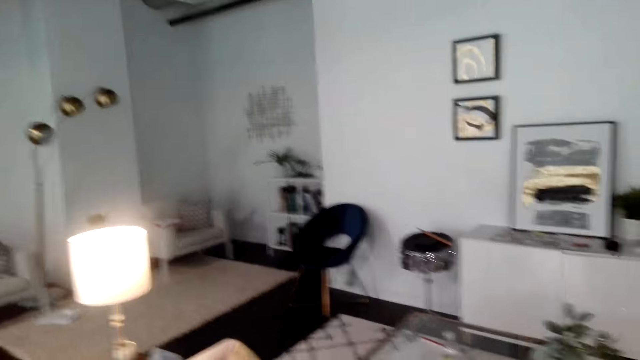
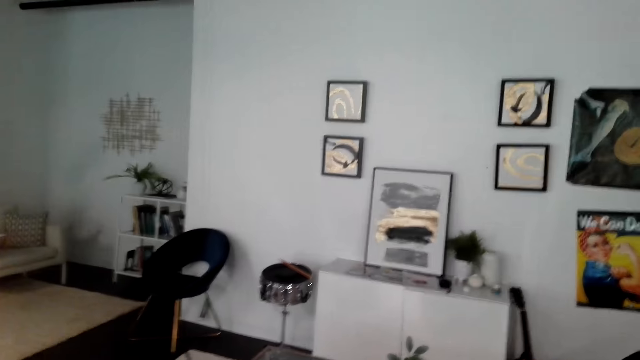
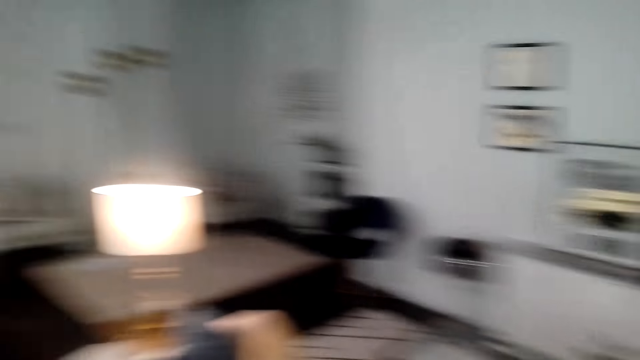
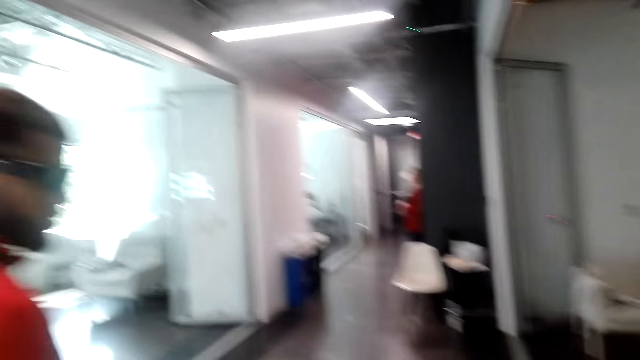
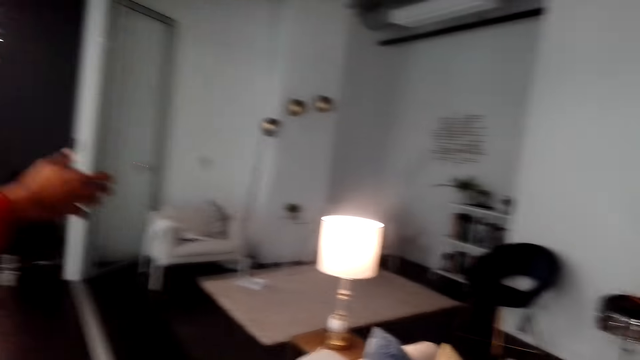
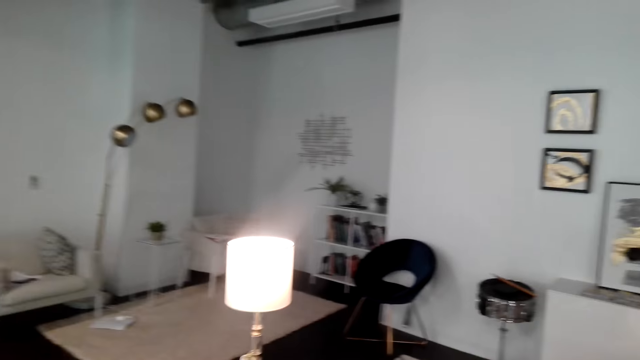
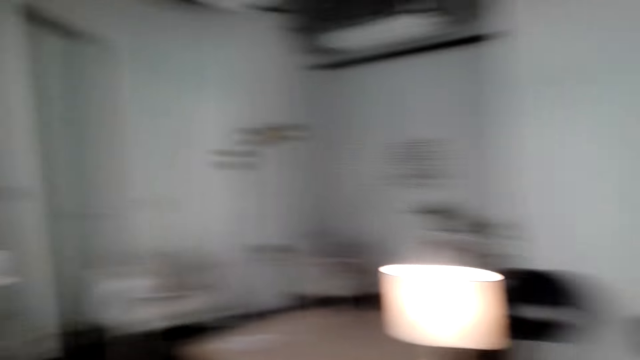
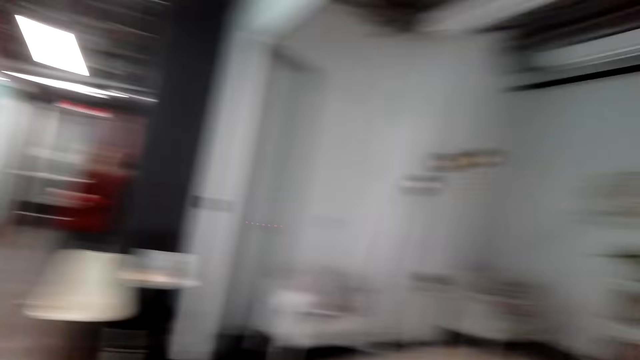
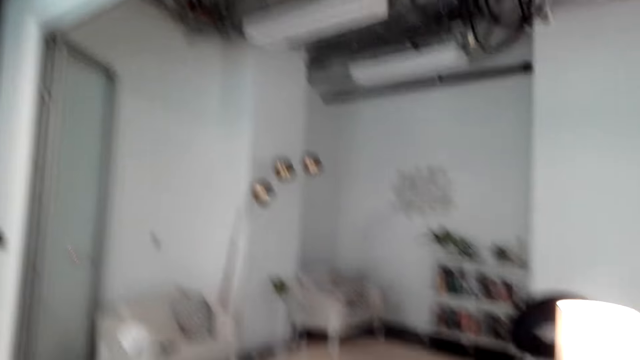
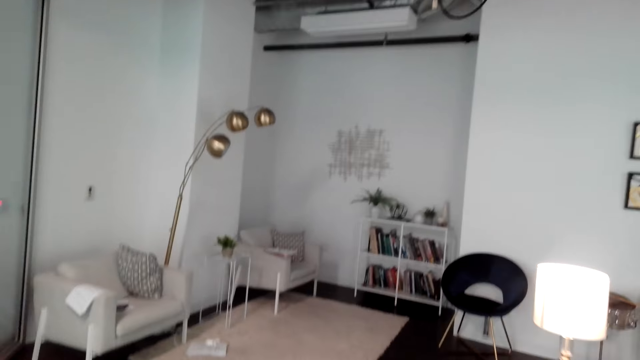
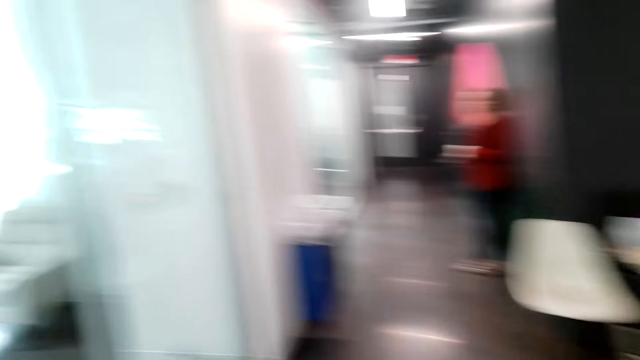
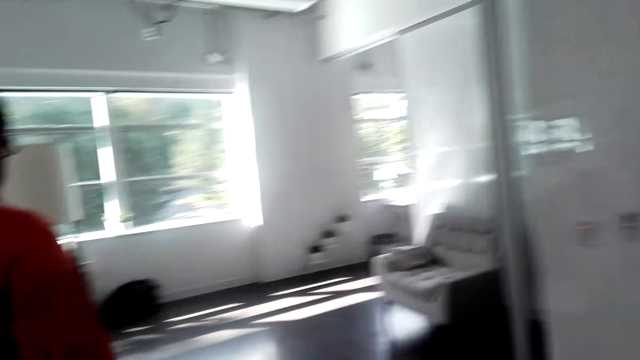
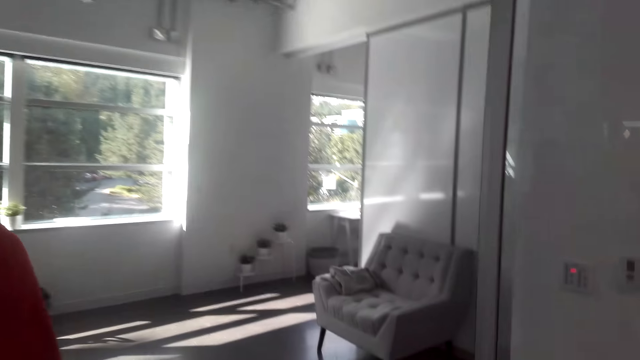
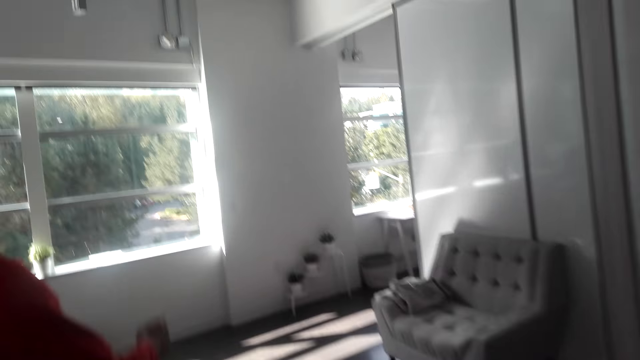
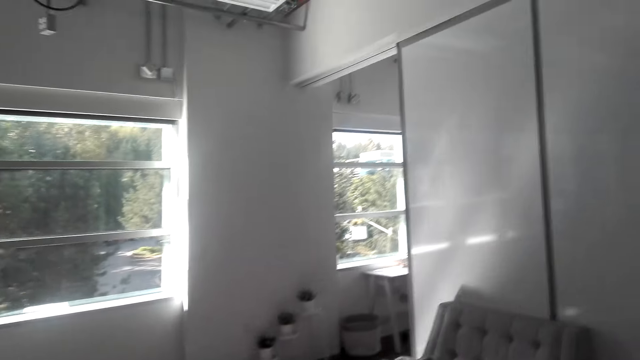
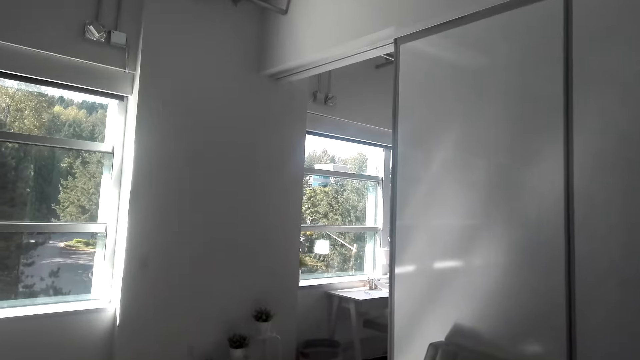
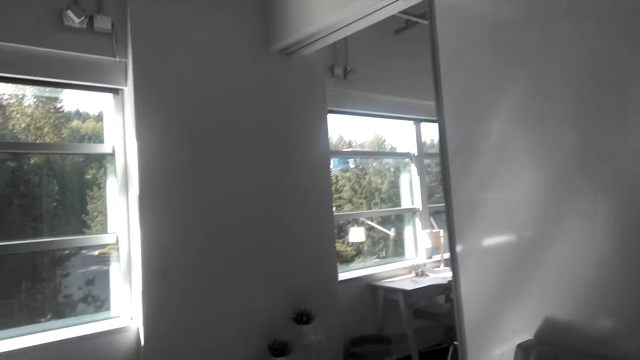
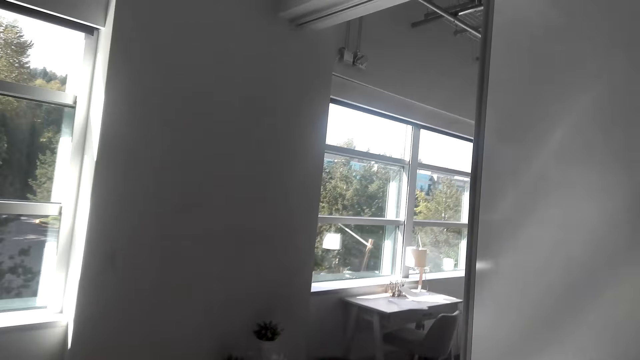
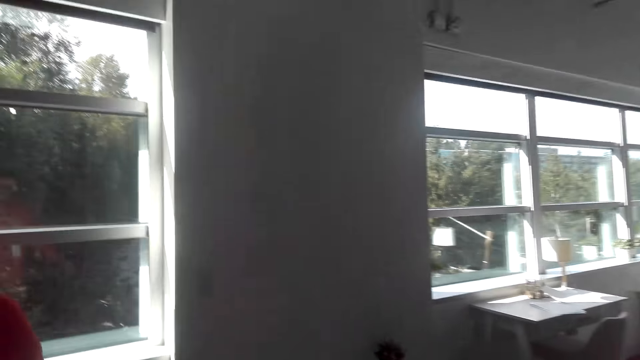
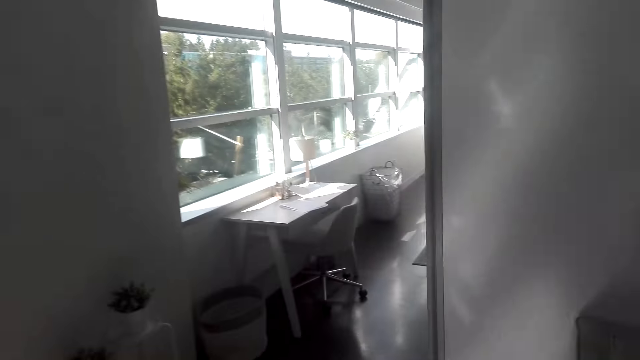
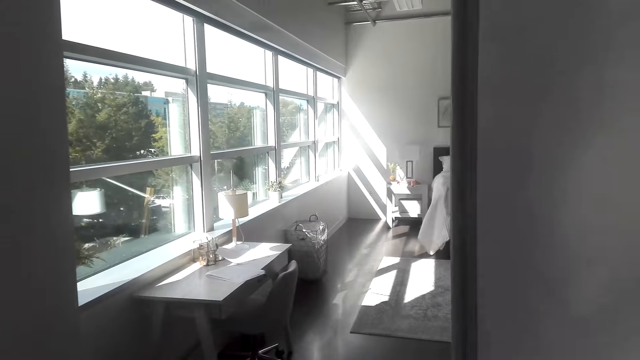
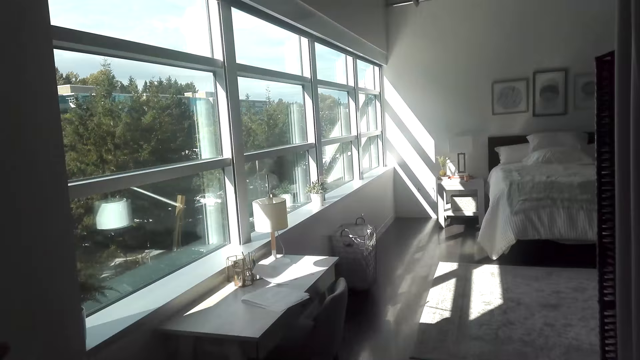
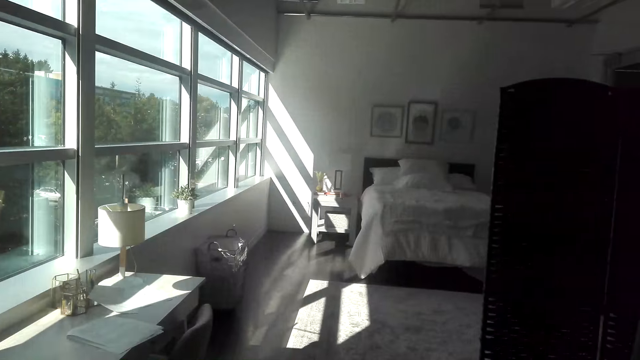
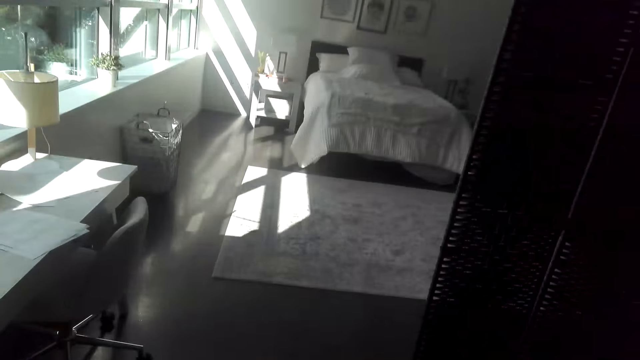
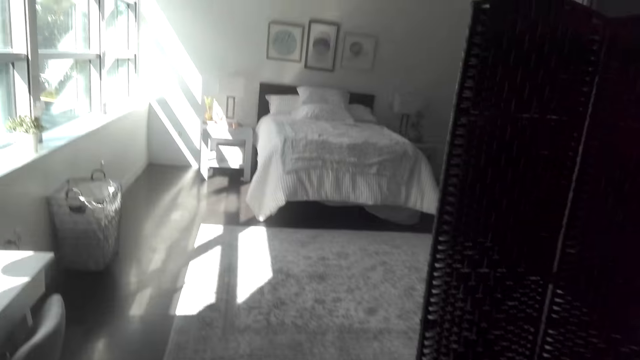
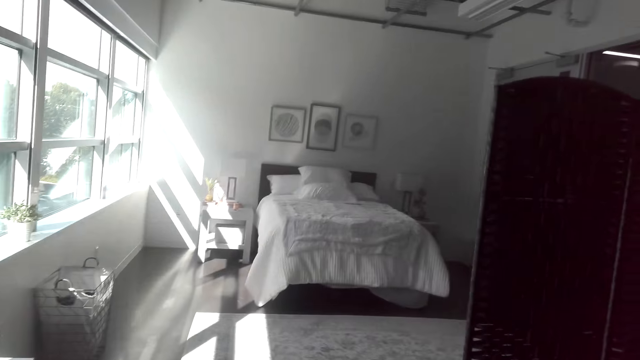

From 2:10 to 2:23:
A man moves a hand. The camera wearer looks around. The man moves around. The camera wearer moves around.

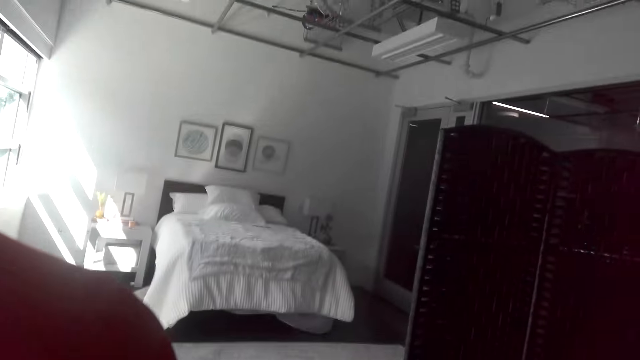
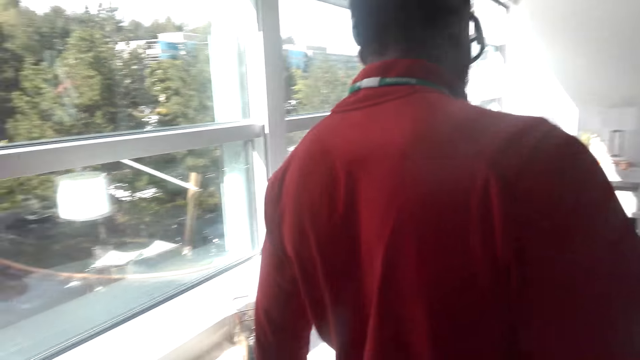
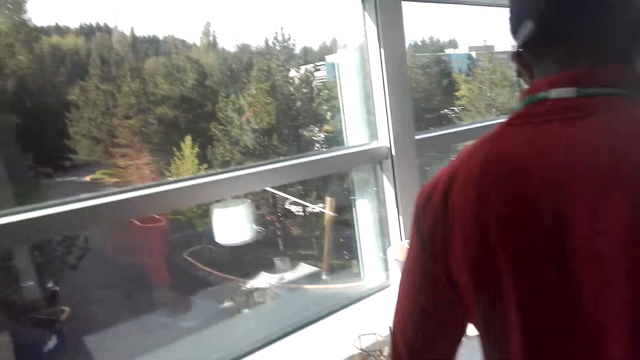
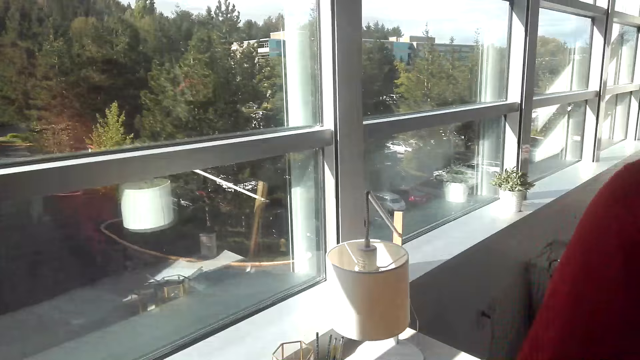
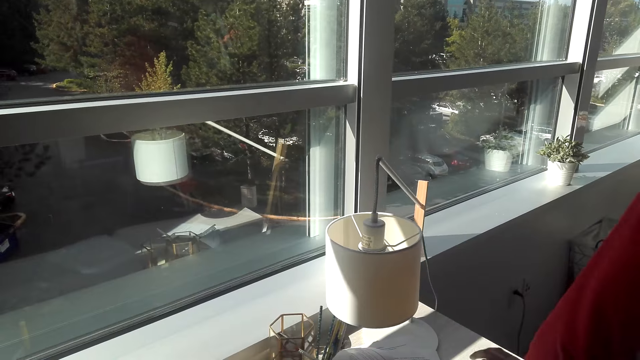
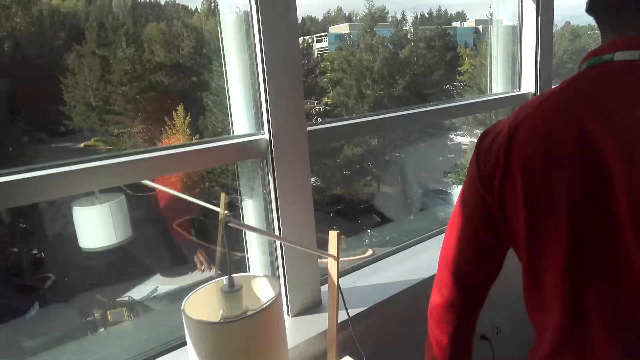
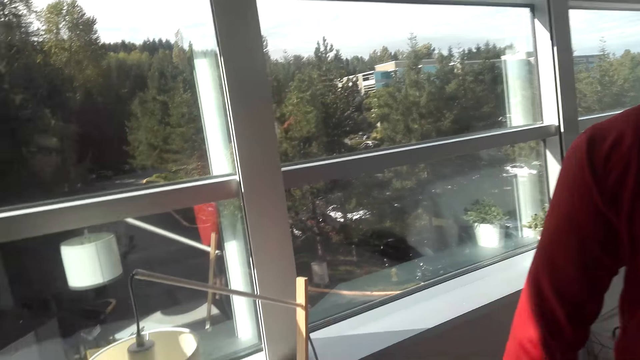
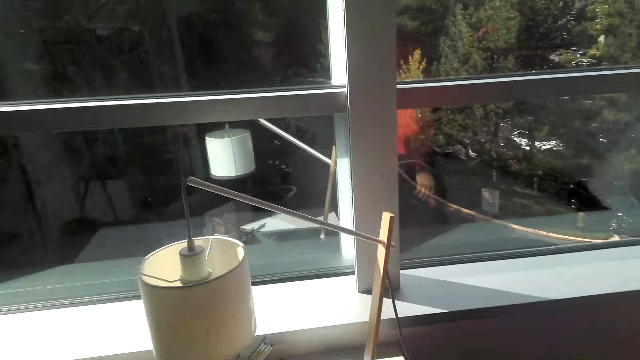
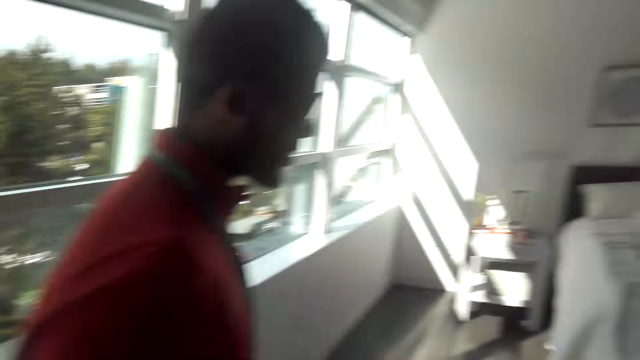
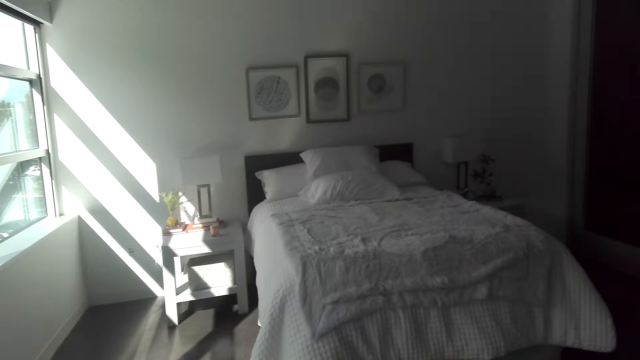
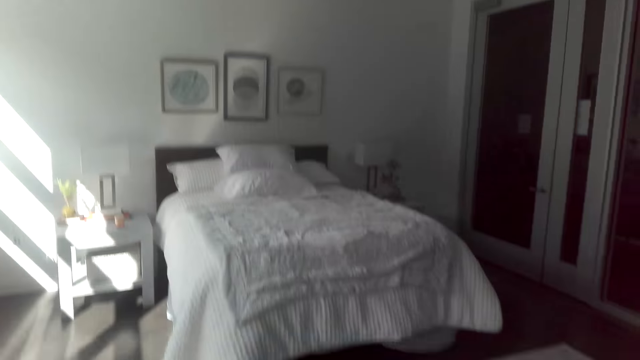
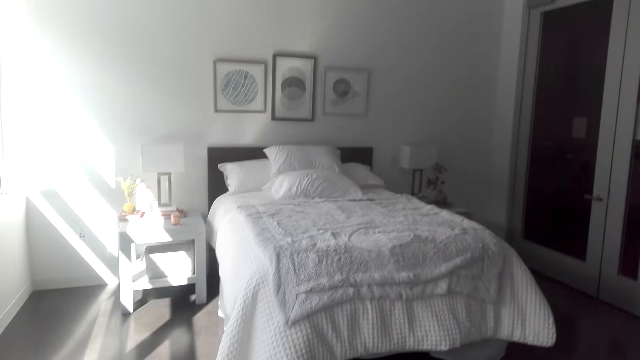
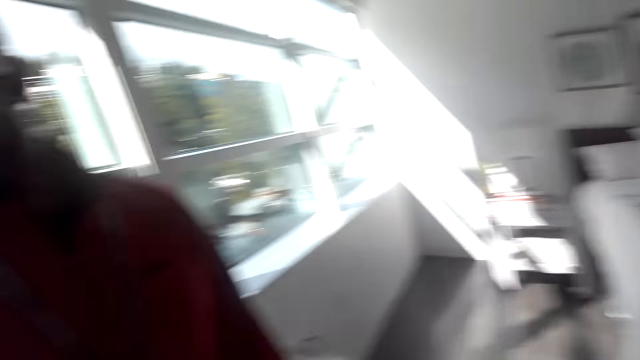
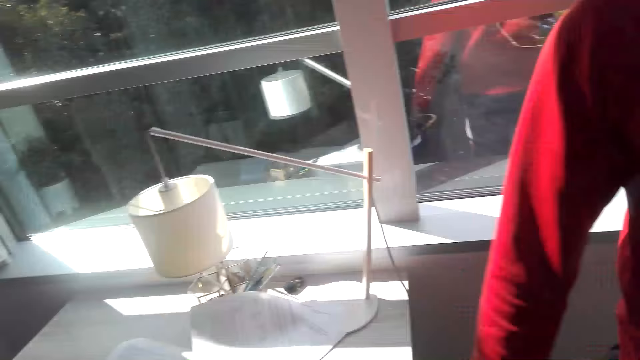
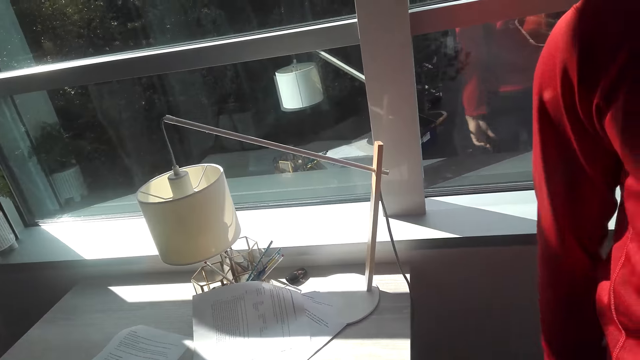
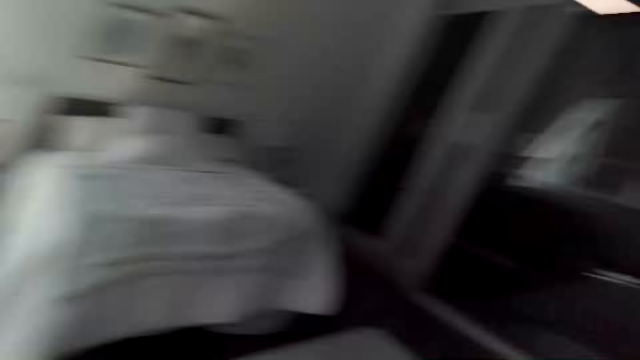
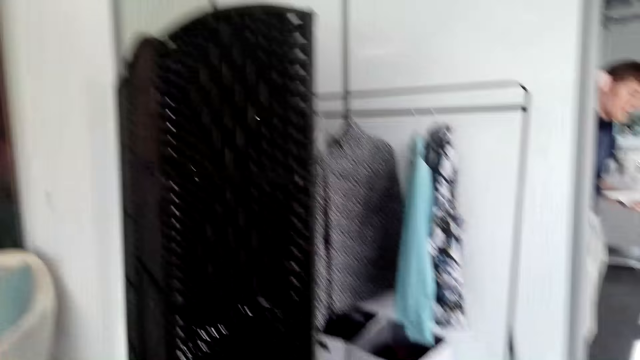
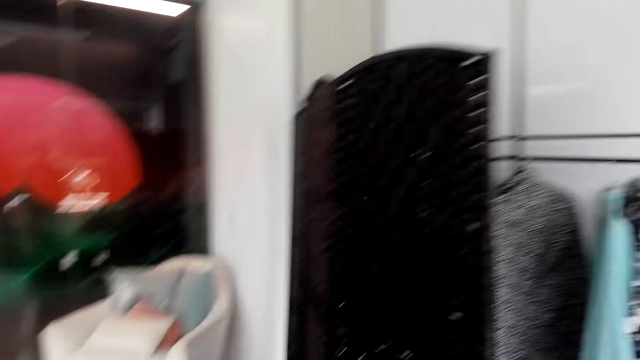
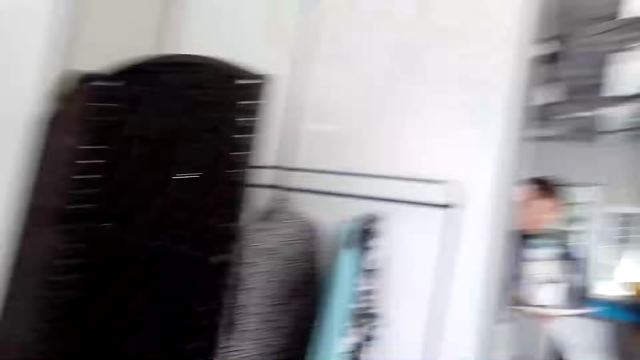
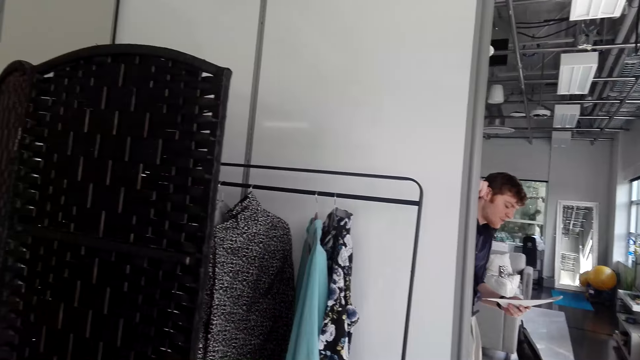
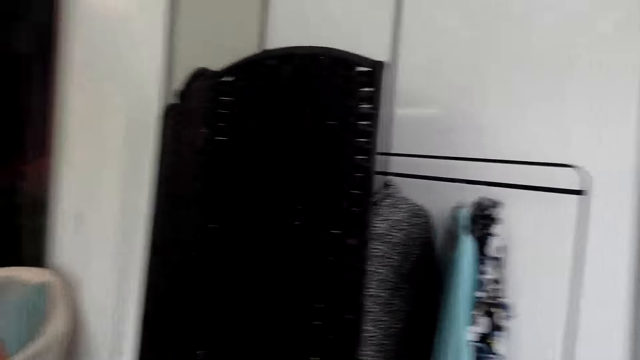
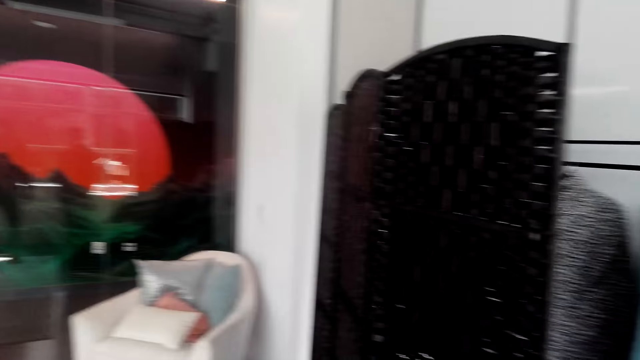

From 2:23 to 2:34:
A man taps on the table, moves around and moves a hand. The man holds a piece of paper by the bedroom door. The camera wearer looks around.
